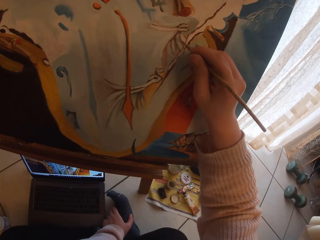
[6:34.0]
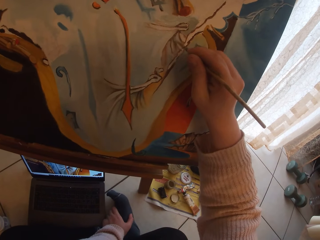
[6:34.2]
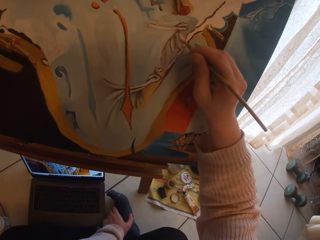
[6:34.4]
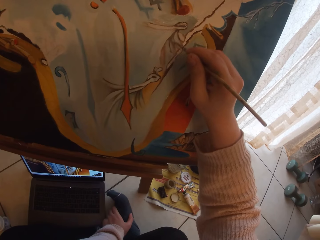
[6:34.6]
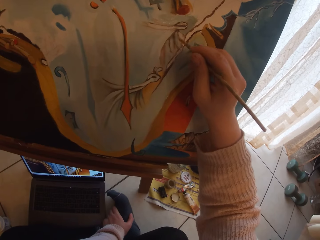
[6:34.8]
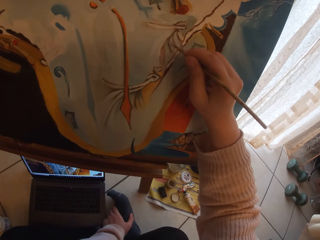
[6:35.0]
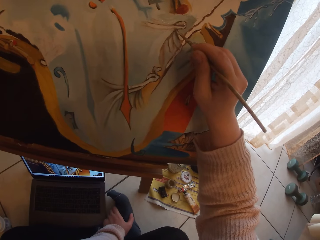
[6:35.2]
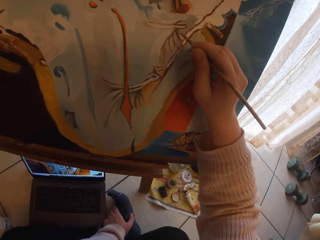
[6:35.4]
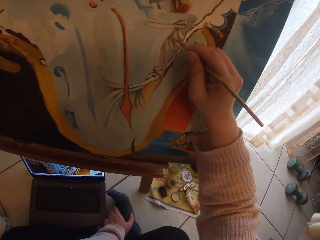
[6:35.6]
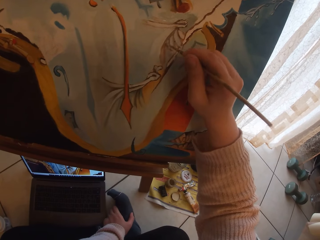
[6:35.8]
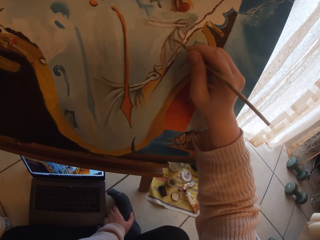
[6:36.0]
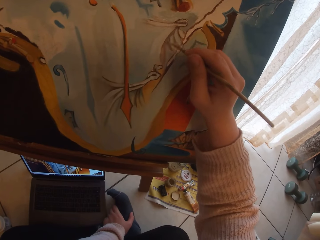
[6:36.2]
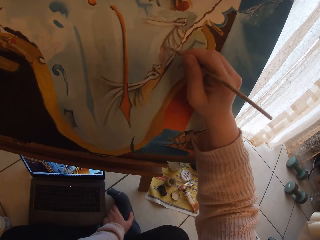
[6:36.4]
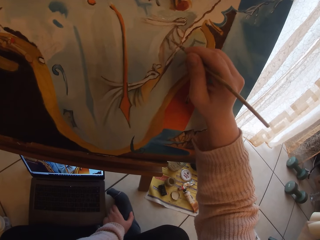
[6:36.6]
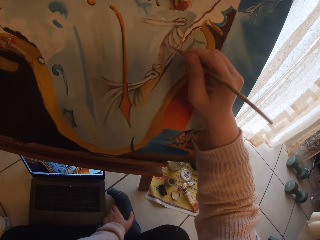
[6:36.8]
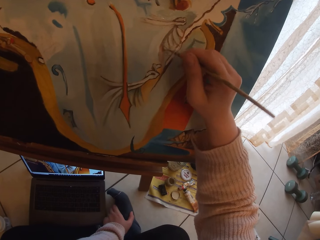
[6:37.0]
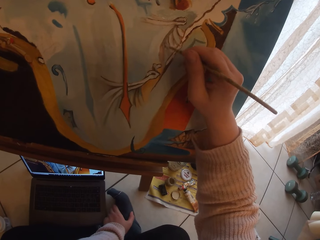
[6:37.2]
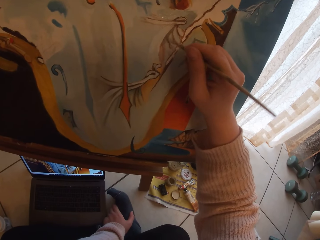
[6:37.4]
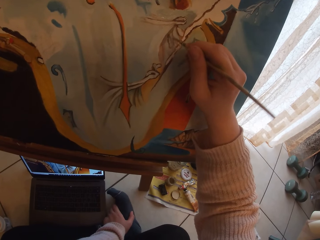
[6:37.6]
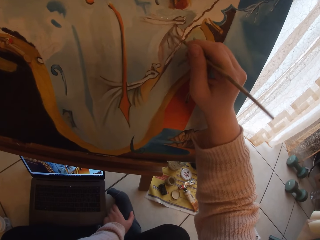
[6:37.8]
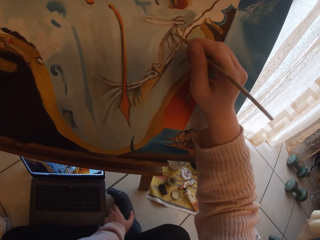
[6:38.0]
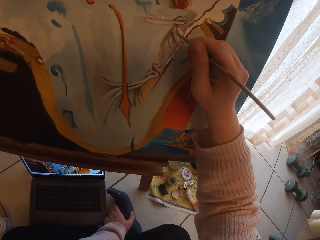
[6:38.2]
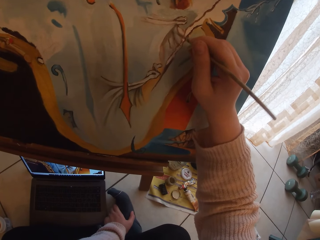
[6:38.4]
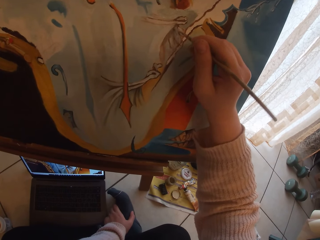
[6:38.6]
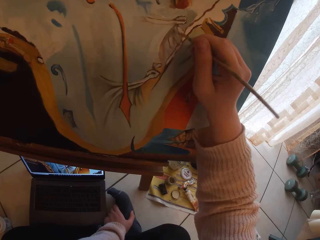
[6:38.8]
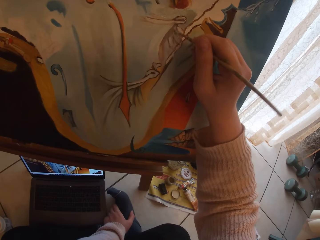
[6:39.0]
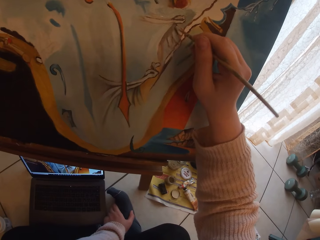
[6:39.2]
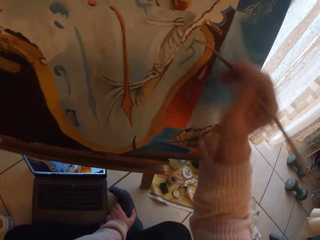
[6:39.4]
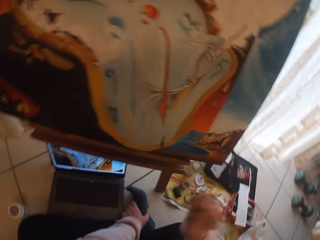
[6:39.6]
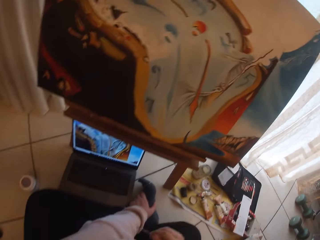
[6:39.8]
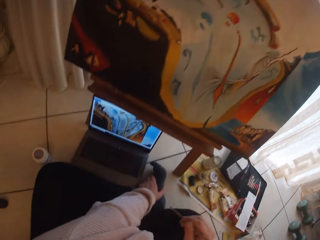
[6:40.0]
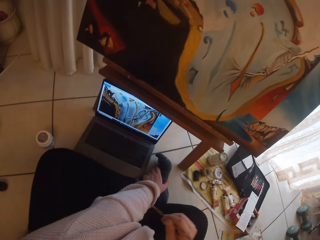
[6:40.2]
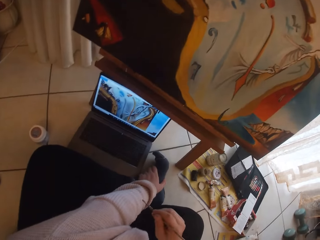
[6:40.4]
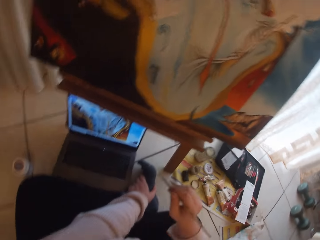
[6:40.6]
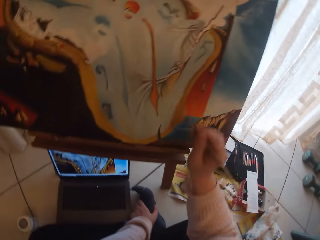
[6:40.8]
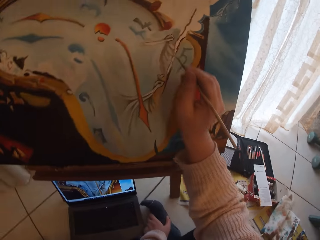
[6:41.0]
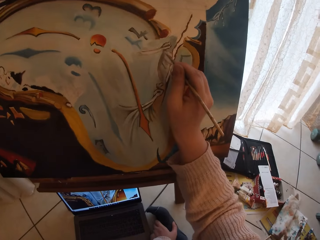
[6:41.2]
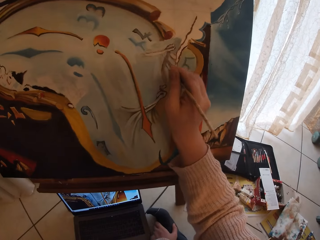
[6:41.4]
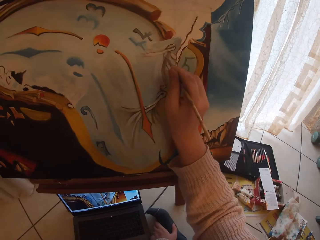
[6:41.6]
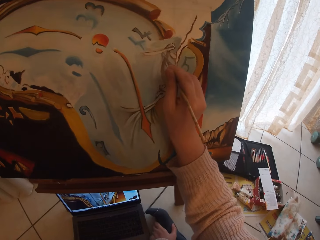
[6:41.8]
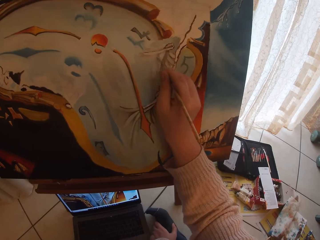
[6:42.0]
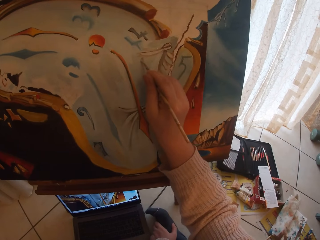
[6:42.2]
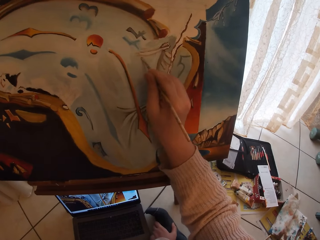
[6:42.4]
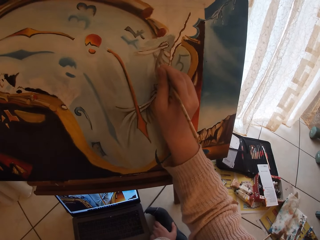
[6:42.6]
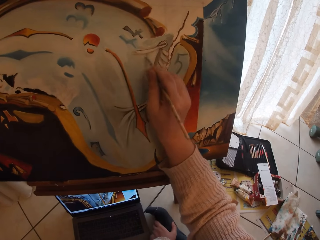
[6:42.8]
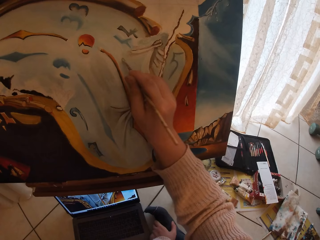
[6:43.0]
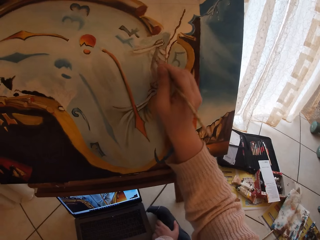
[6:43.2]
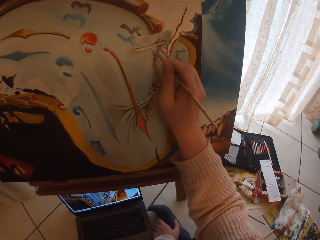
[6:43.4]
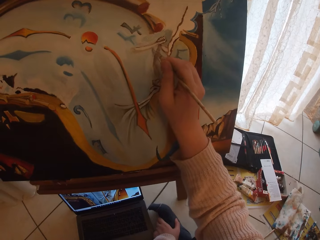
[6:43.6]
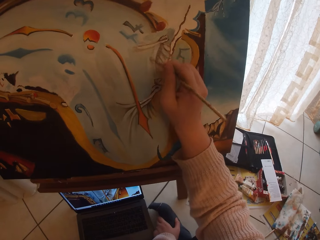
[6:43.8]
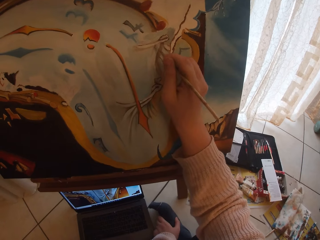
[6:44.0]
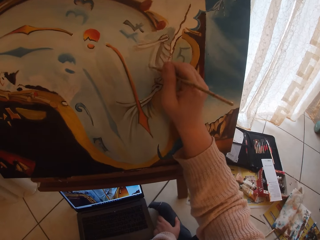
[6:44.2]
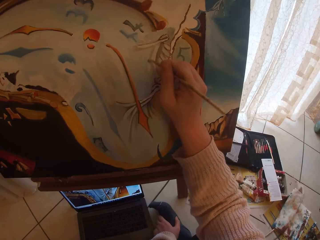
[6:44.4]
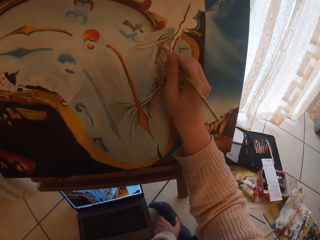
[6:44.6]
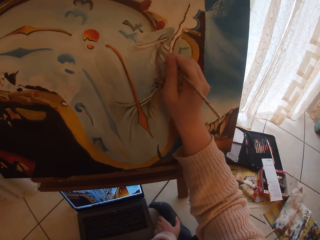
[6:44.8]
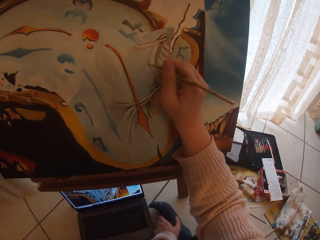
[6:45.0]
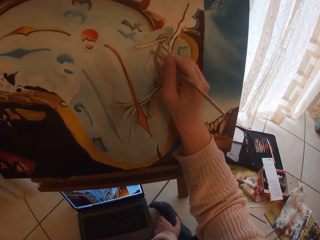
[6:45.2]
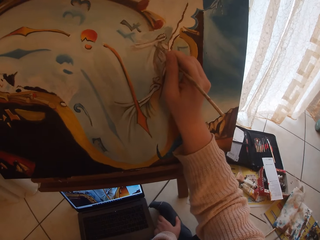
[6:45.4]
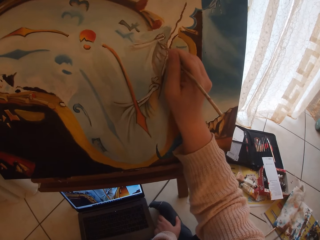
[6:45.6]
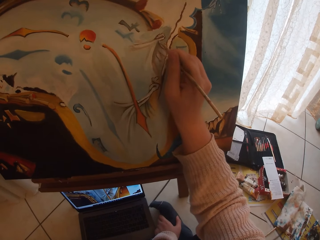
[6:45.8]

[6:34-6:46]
The camera wearer moves the hand off the bulb. They stretch the hand back to the board and paint the board.

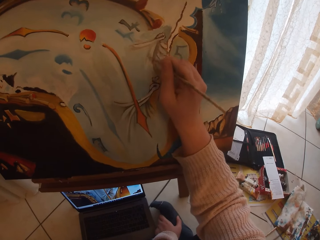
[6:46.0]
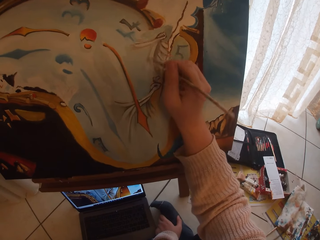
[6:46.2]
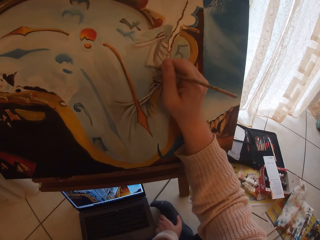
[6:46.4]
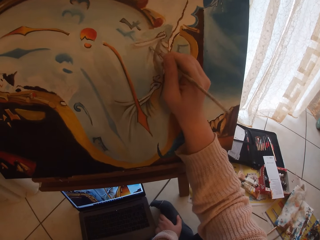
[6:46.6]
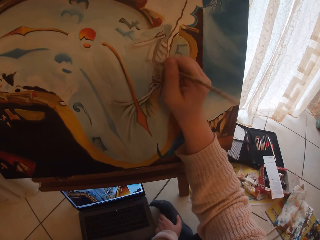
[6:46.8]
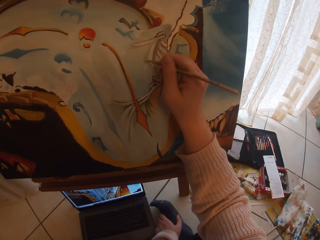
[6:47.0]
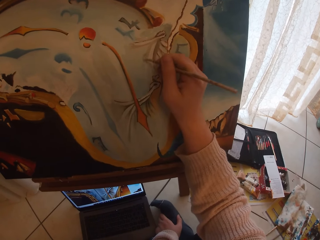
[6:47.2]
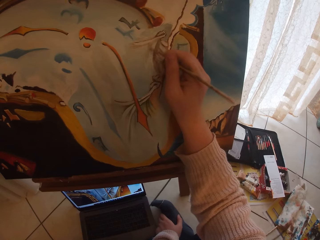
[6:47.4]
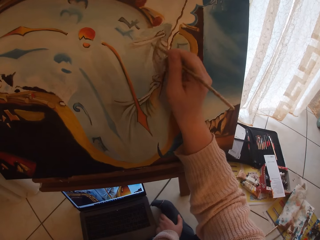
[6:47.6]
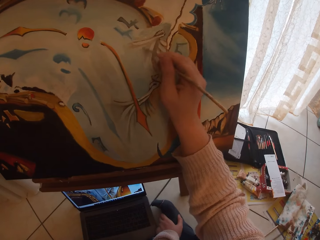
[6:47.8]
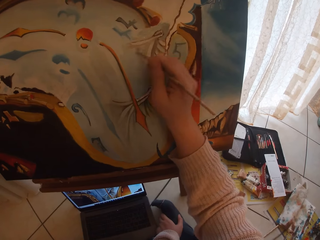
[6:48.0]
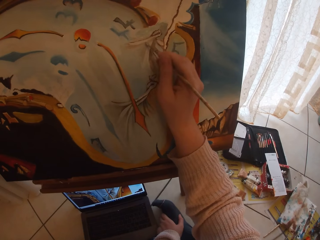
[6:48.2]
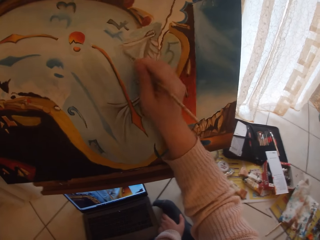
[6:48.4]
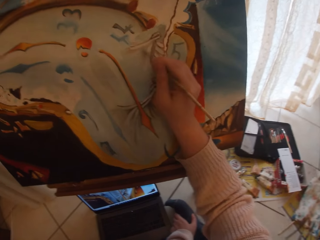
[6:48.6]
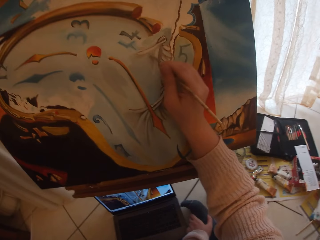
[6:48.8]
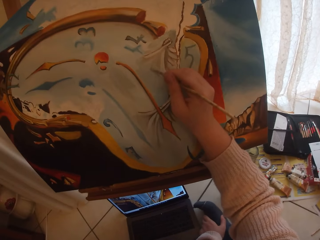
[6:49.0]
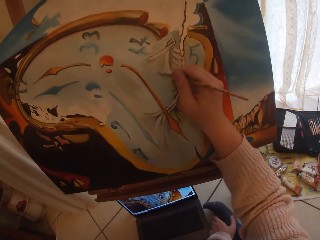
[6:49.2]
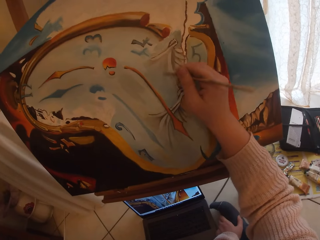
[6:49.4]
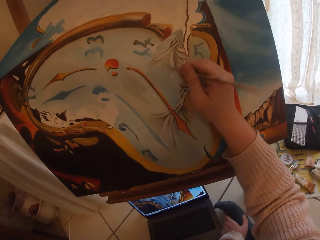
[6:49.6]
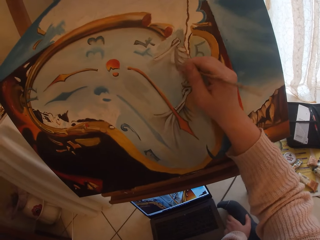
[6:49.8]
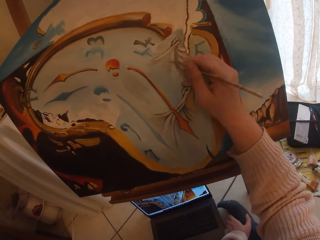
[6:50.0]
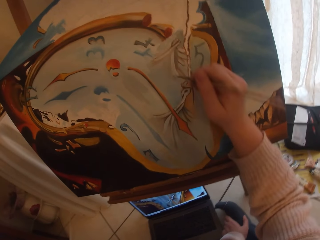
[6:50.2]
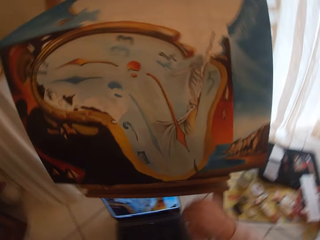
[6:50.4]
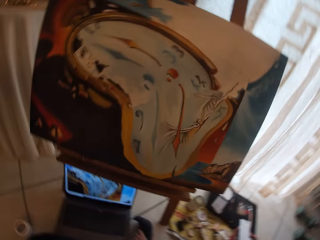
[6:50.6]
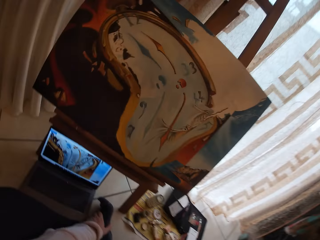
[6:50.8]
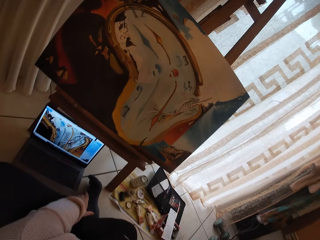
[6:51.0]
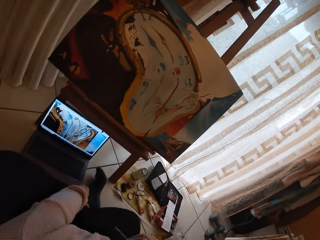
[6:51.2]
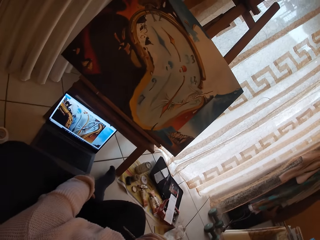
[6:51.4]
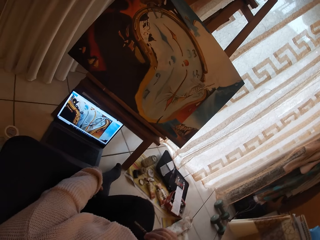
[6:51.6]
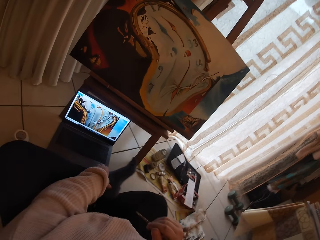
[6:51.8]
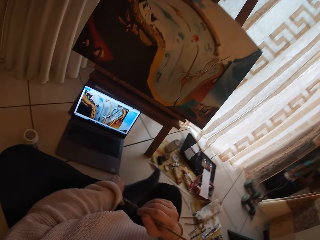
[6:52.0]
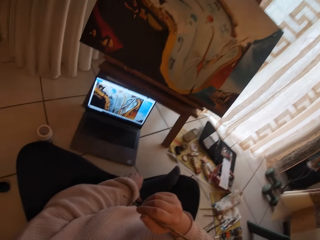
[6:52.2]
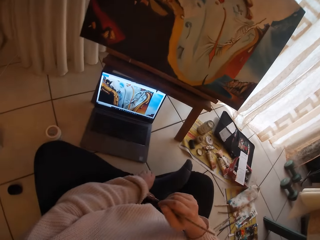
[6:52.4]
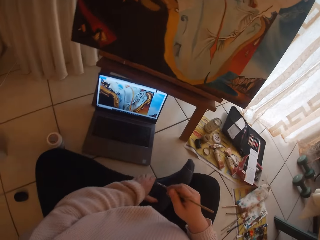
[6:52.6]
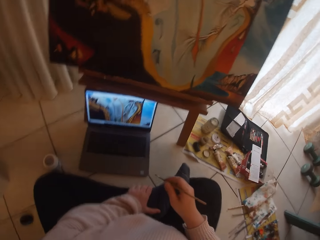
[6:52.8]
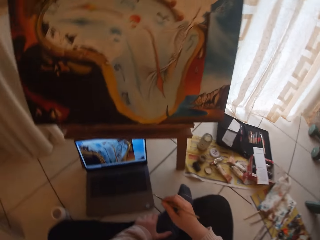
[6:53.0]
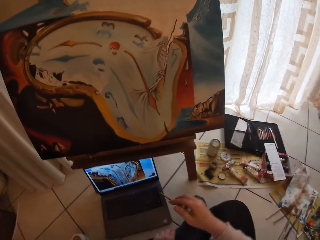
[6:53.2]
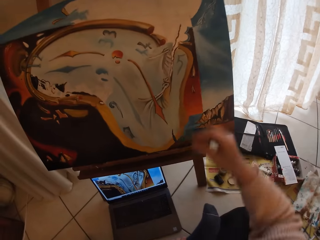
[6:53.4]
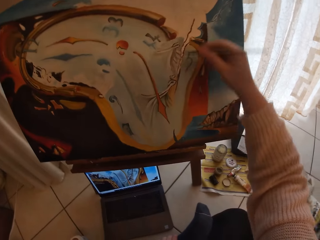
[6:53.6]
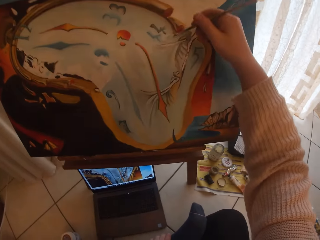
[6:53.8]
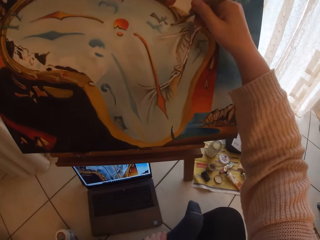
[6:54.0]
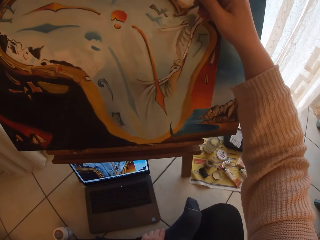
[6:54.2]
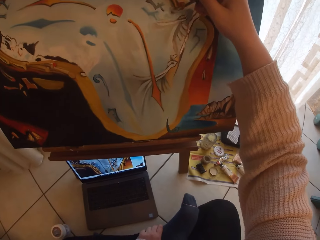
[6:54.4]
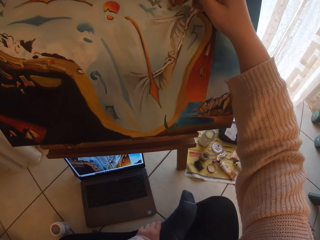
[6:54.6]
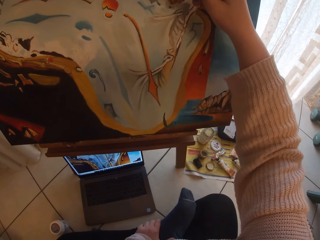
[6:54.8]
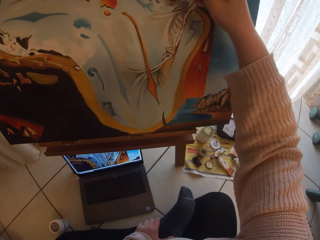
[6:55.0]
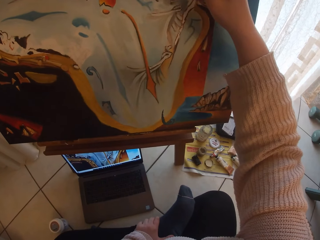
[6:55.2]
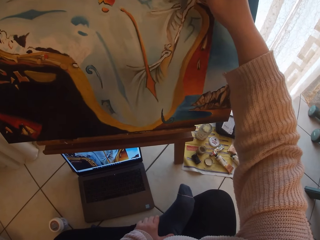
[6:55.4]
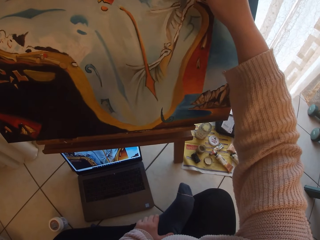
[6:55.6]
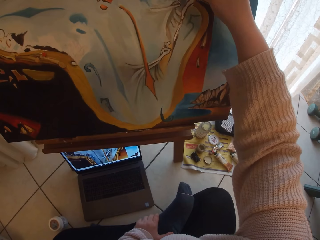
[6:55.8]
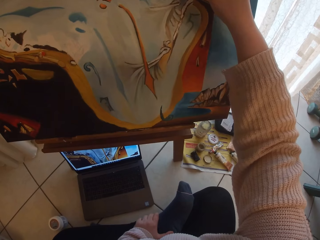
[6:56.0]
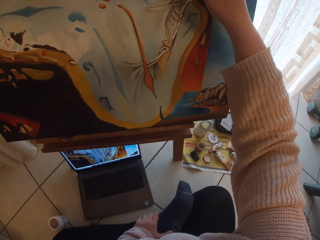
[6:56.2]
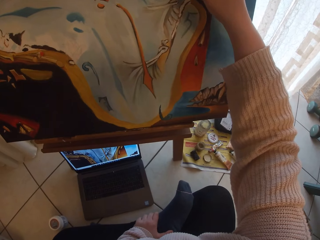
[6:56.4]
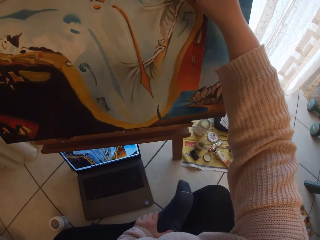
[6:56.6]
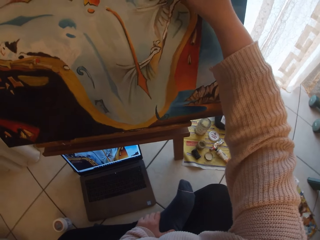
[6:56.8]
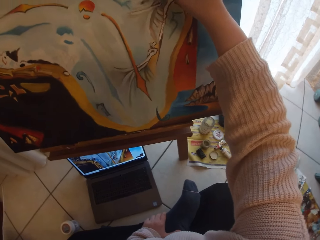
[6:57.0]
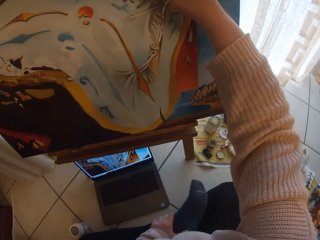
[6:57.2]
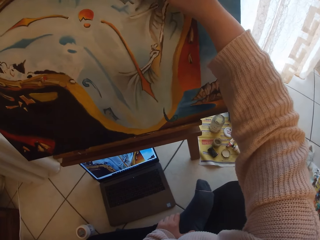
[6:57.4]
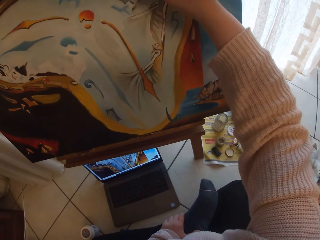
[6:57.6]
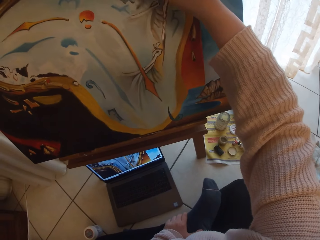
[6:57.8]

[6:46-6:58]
The camera wearer moves the hand off the board. They pull the left leg using the left hand. They stretch the right hand with the art brush to the board and paint the board.
